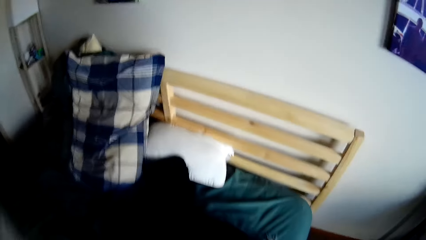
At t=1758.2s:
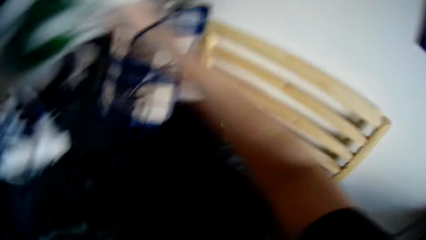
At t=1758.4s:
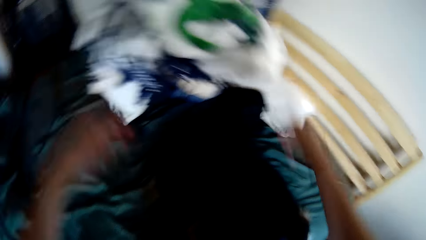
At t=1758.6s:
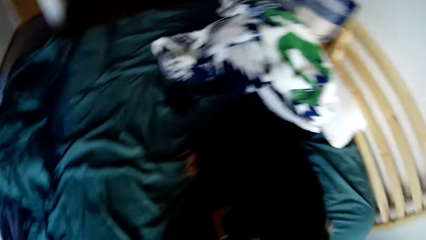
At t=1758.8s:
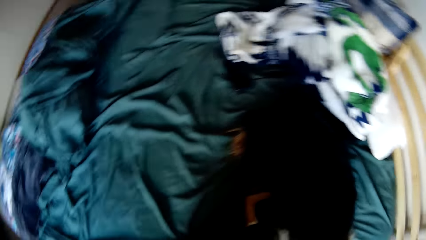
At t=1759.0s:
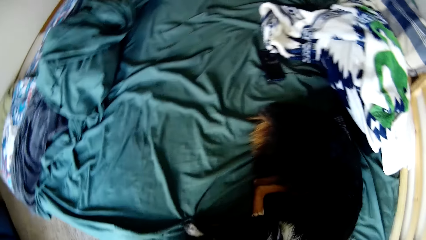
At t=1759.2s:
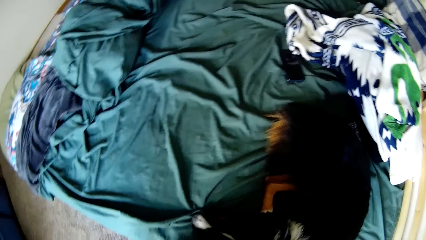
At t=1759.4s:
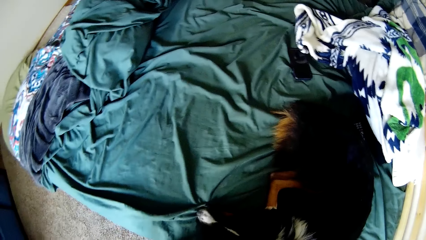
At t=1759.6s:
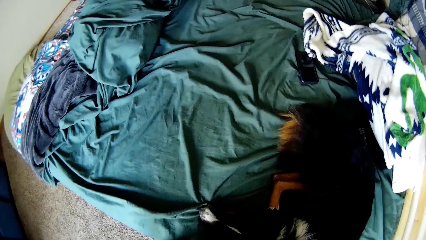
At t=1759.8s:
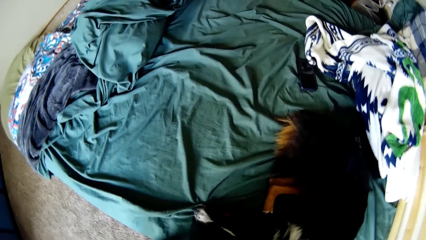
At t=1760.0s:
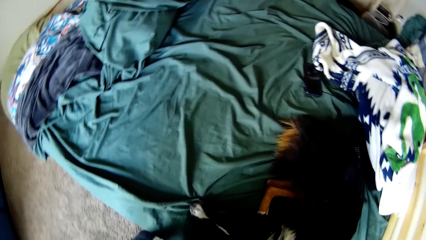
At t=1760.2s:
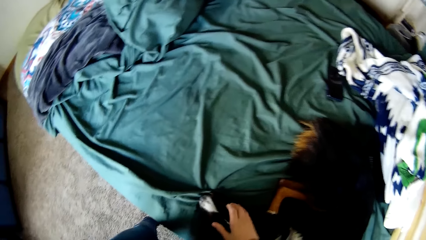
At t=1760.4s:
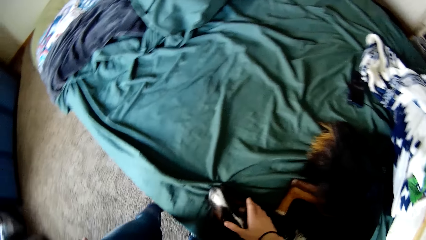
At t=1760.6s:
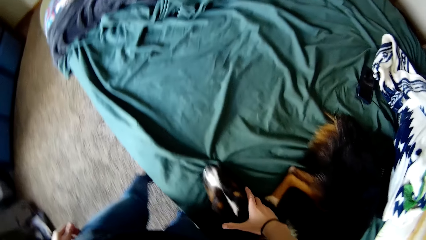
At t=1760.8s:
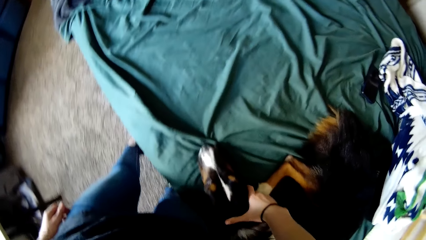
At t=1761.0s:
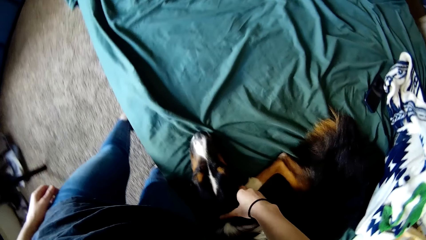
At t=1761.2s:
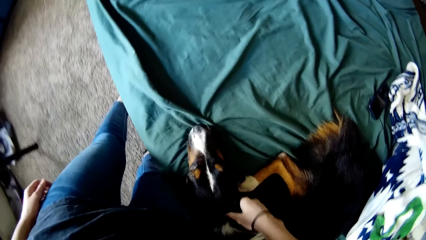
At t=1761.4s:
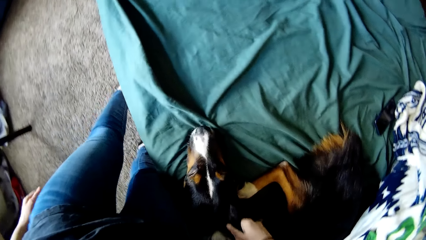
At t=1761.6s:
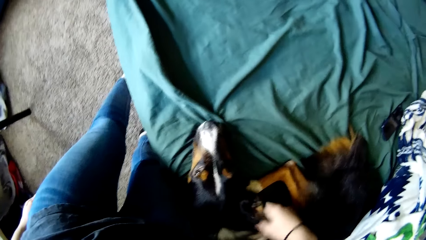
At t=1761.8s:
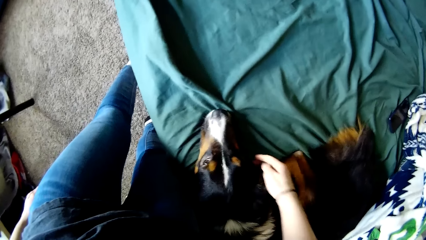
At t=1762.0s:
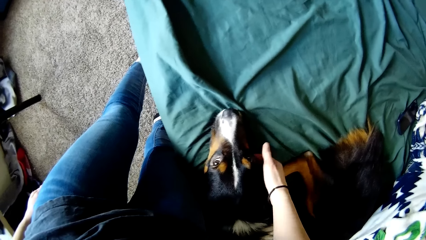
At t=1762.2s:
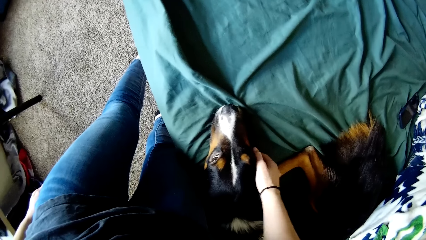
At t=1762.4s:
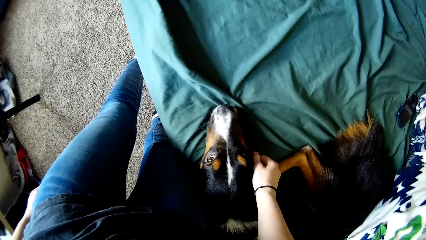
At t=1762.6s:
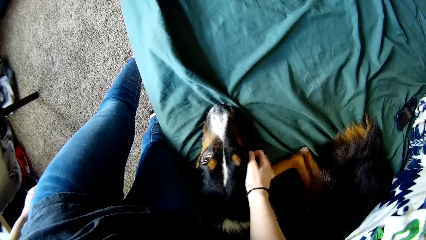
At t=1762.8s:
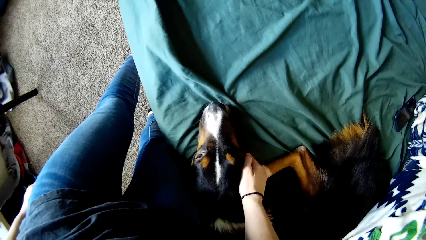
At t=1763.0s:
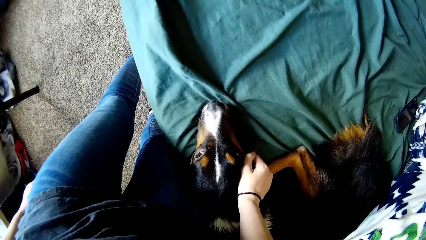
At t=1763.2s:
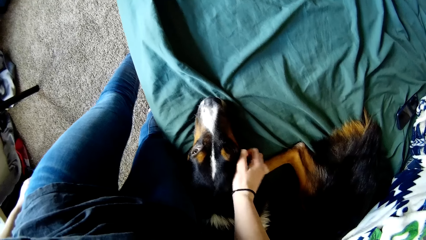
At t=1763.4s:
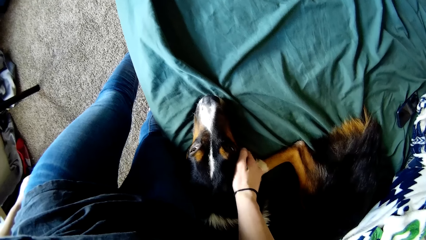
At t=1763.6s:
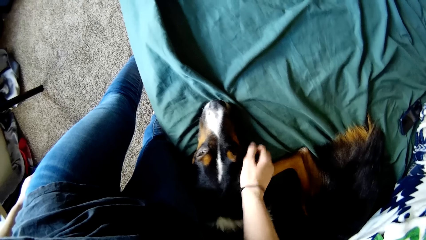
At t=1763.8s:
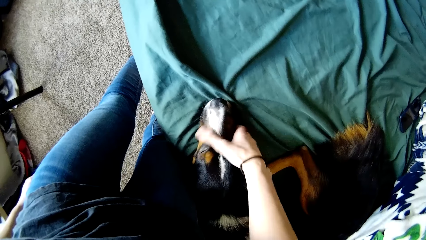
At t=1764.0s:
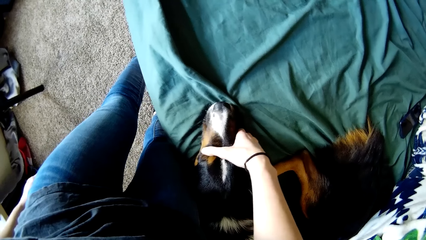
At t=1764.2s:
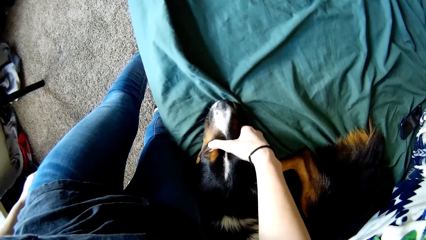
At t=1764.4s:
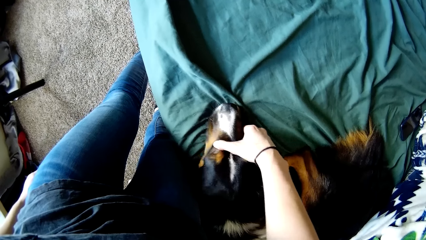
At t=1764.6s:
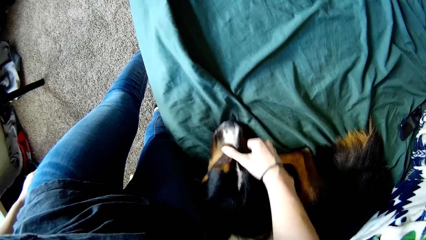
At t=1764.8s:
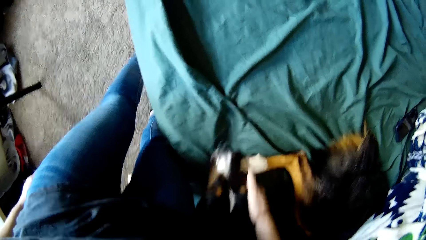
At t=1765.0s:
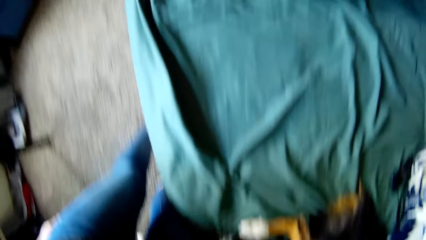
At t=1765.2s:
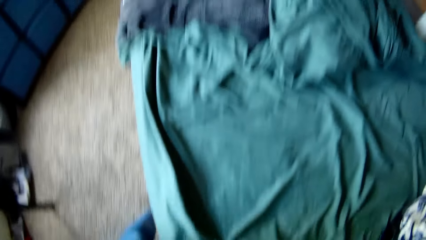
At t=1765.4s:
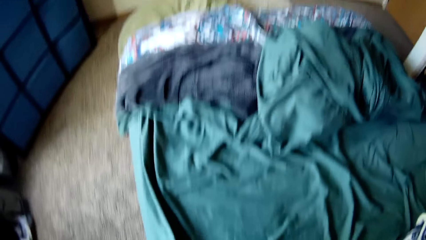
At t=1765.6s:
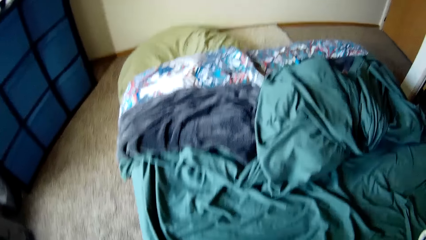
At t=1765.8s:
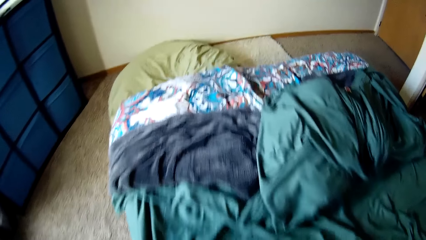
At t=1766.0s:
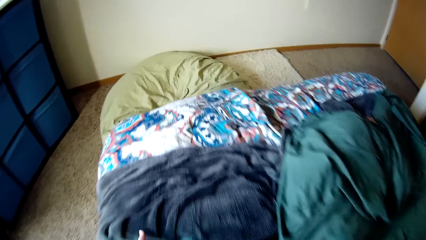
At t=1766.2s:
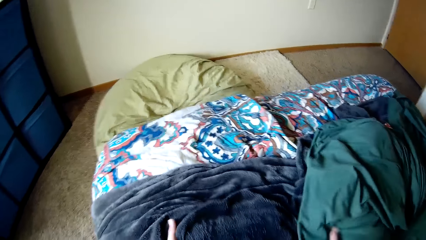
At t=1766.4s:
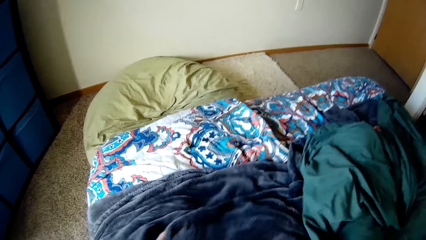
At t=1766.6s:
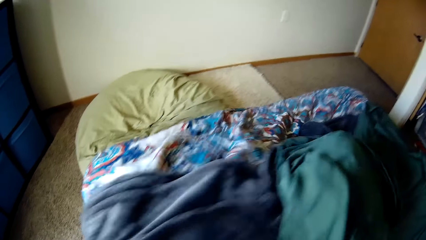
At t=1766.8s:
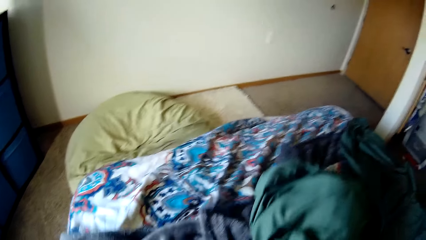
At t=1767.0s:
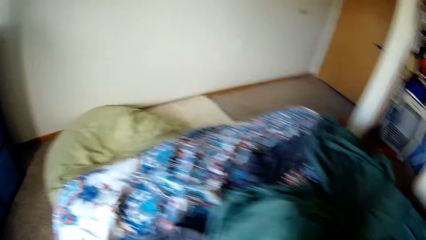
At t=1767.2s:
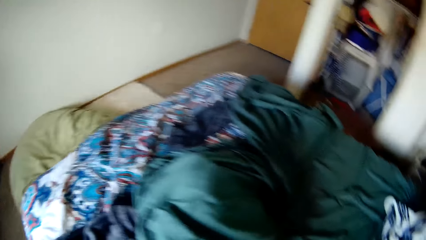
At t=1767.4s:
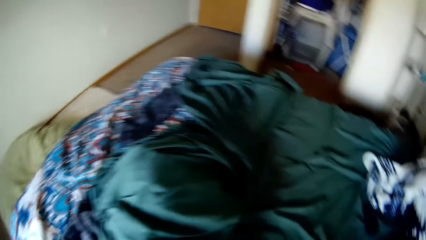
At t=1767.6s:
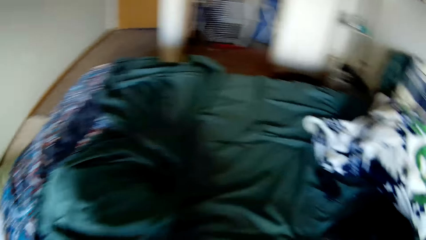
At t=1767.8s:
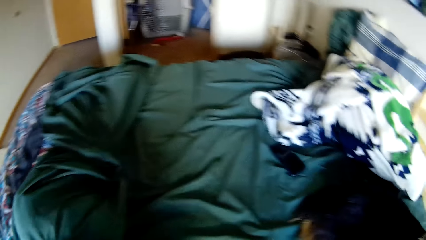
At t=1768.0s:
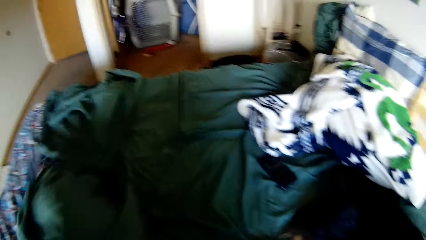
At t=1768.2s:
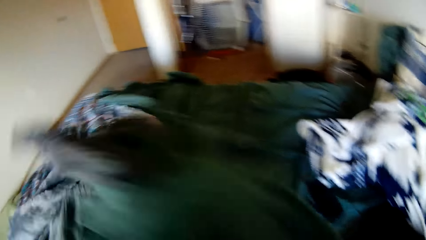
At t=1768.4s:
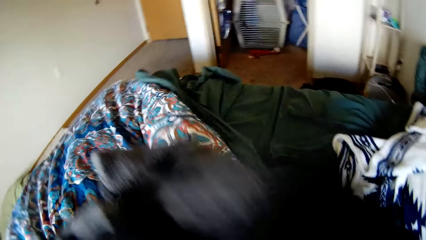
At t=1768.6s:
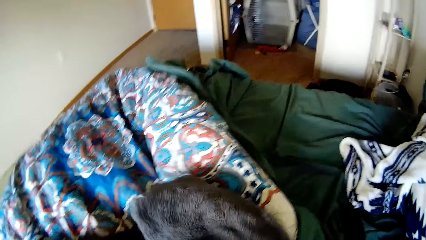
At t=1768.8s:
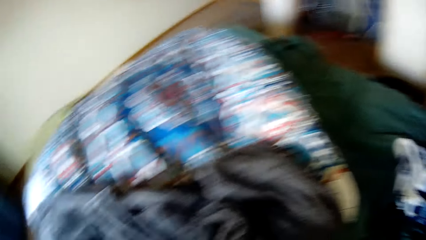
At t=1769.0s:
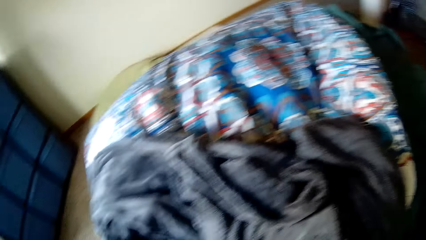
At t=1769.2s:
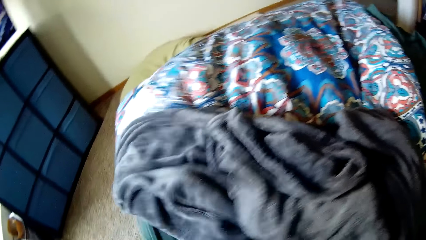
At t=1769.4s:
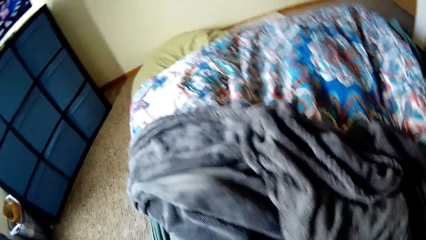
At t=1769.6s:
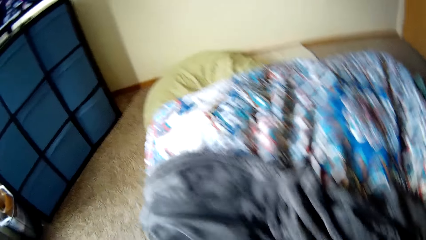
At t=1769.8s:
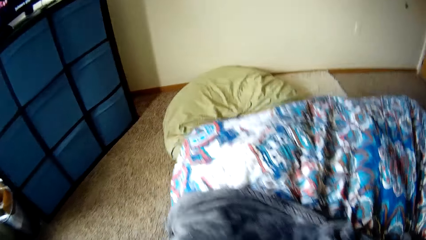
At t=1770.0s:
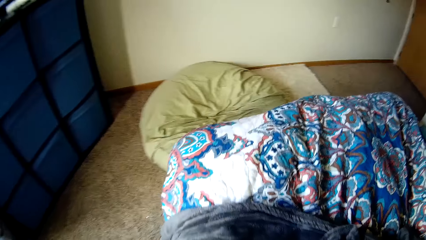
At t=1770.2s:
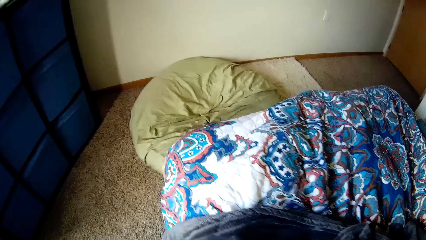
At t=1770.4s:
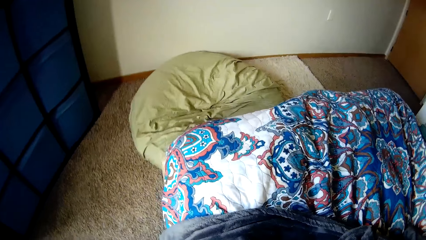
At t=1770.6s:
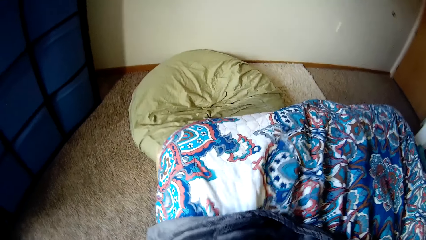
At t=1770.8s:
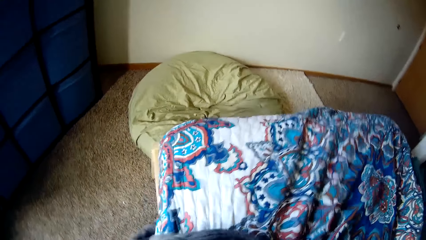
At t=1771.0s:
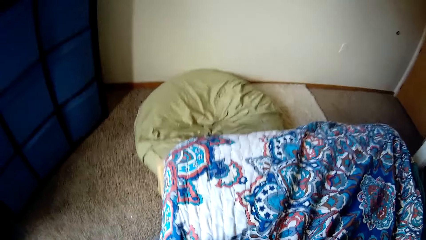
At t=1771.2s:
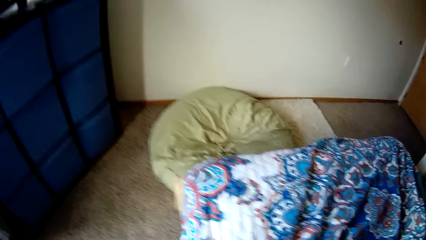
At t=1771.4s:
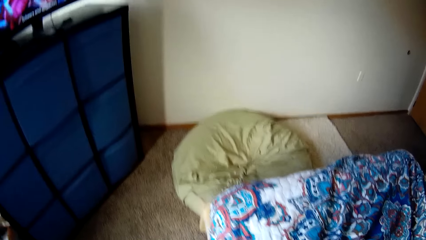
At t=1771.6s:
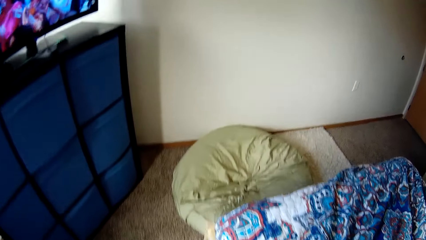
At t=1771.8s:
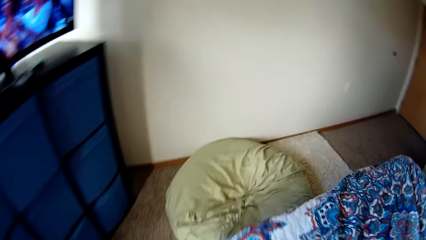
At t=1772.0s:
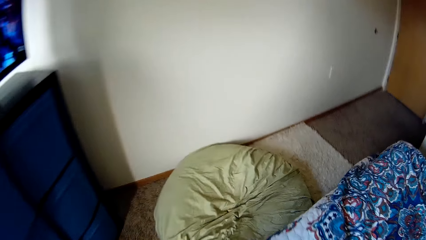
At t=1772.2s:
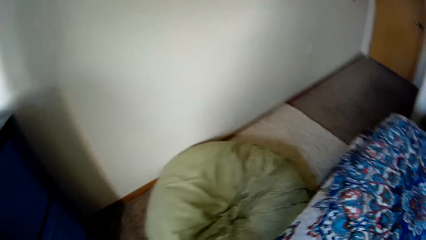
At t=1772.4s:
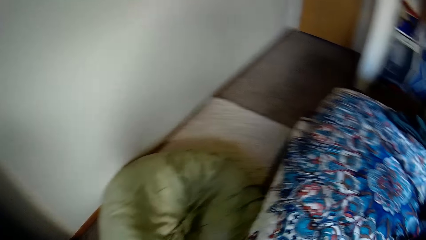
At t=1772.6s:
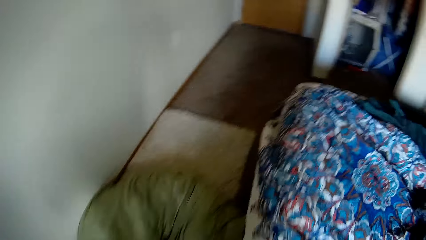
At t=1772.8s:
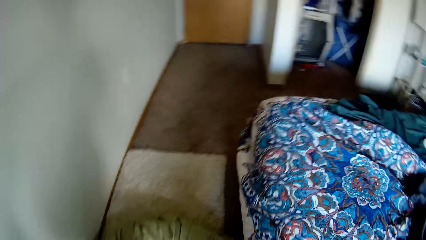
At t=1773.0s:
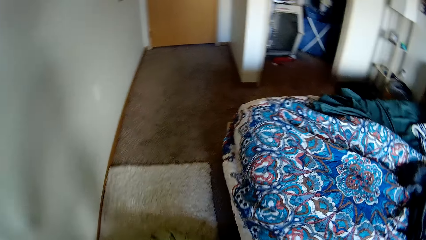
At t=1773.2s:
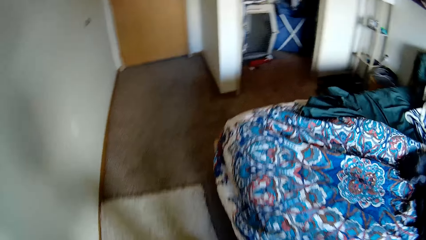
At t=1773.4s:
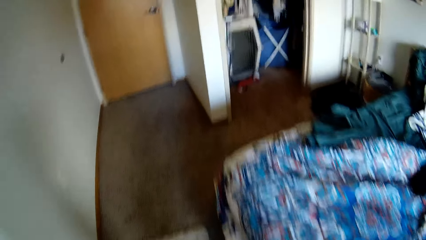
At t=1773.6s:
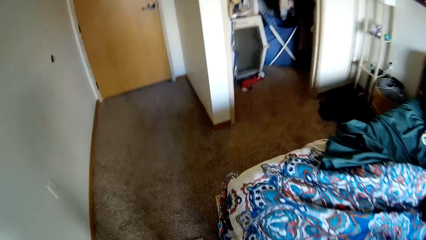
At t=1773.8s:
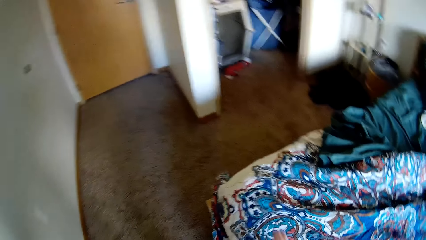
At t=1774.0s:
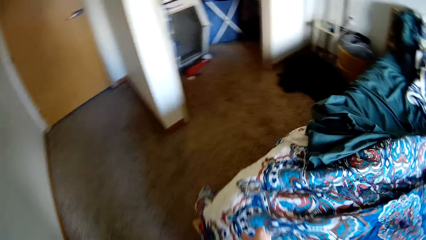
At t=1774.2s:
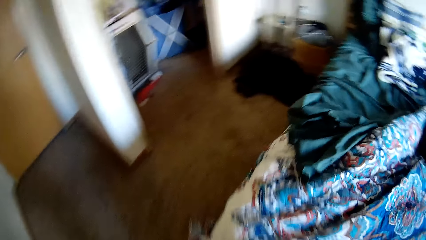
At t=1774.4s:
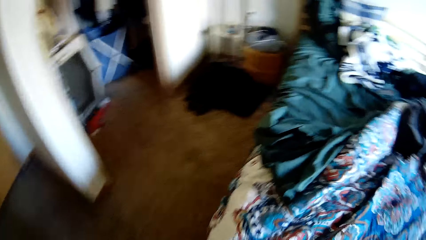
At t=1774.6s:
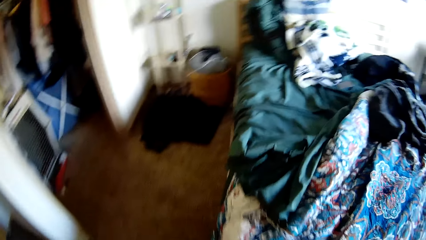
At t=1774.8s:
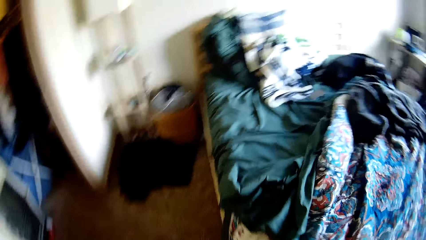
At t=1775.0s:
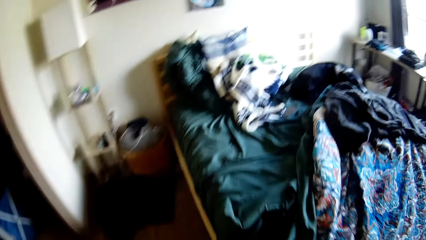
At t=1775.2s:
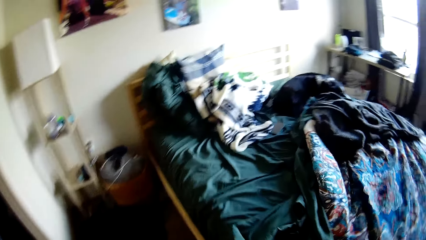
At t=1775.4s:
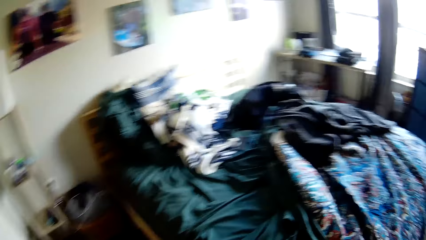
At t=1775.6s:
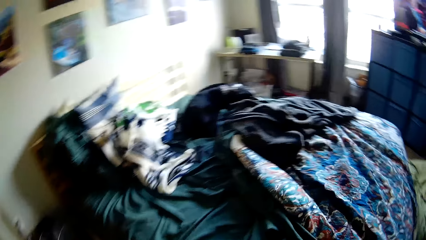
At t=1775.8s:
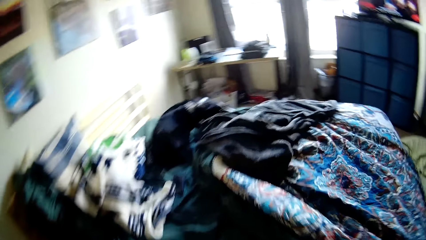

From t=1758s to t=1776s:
The camera wearer drops the scarf in the bed. They pet a dog. They look around the room. They rearrange the bed and pull the beddings. They make the bed. They walk beside the bed.
